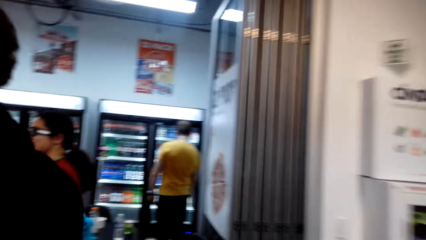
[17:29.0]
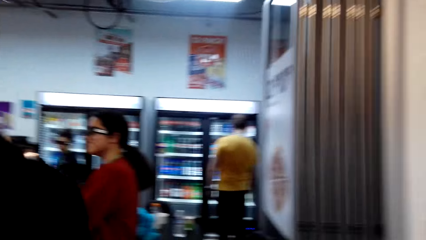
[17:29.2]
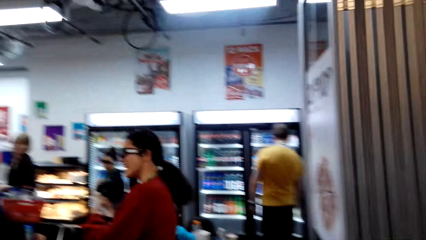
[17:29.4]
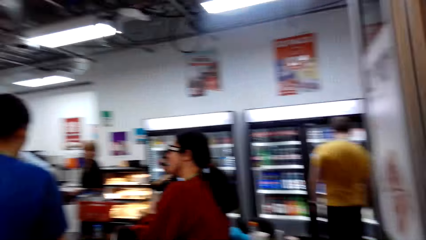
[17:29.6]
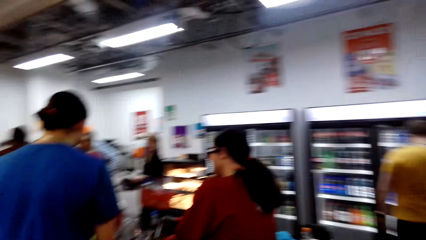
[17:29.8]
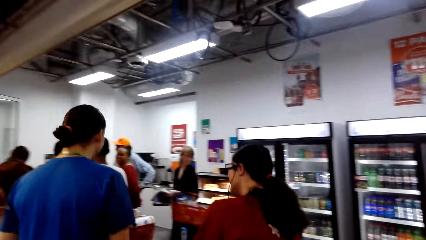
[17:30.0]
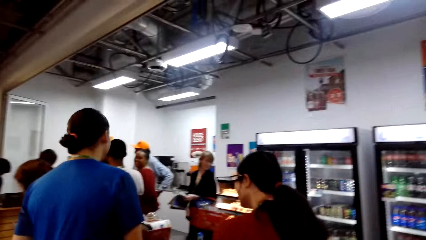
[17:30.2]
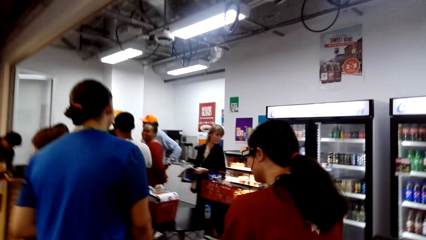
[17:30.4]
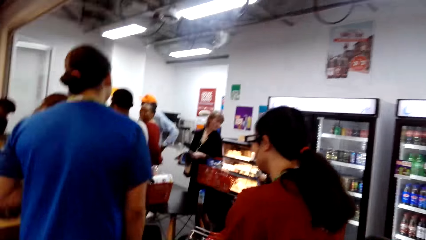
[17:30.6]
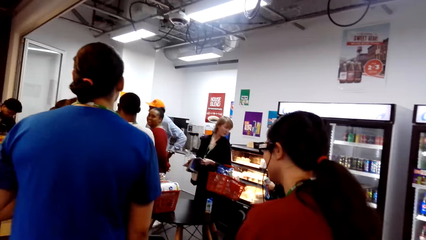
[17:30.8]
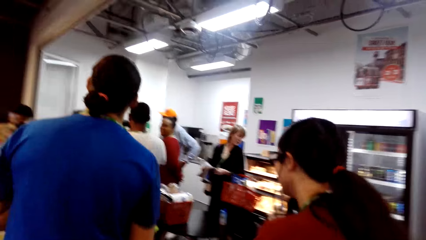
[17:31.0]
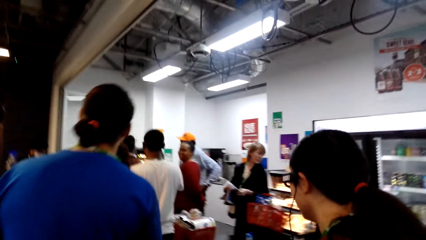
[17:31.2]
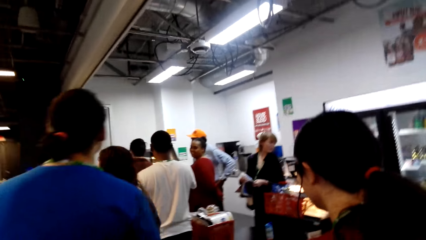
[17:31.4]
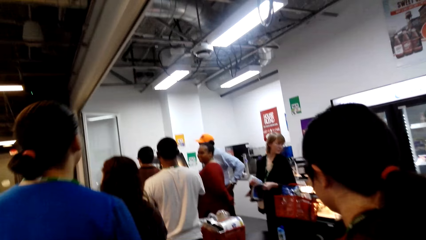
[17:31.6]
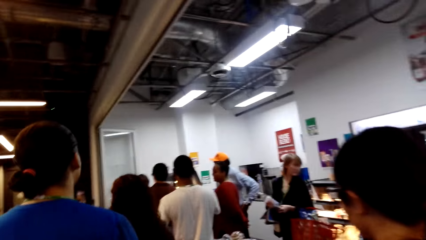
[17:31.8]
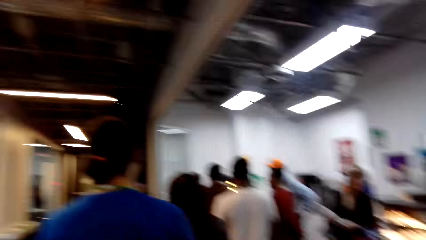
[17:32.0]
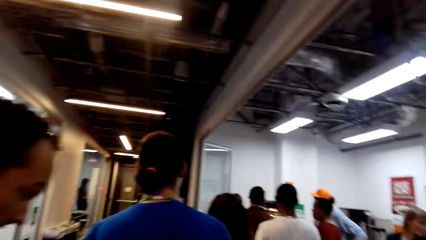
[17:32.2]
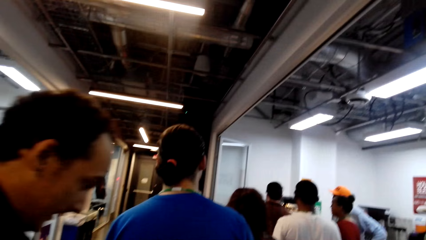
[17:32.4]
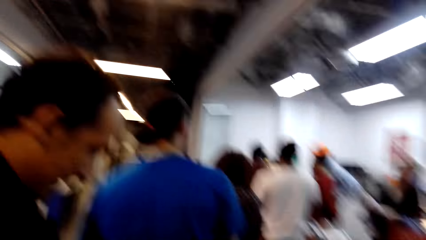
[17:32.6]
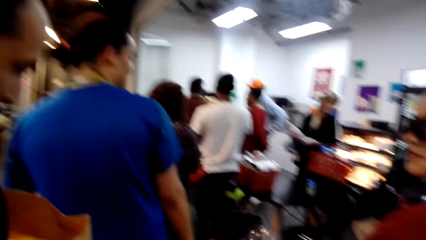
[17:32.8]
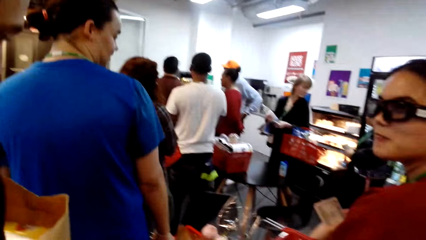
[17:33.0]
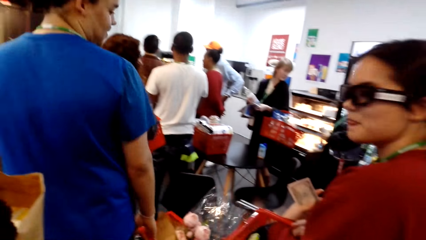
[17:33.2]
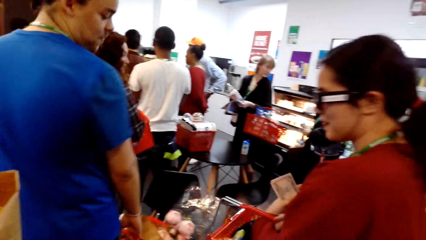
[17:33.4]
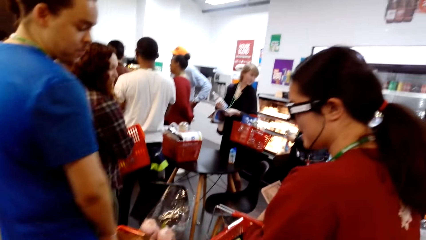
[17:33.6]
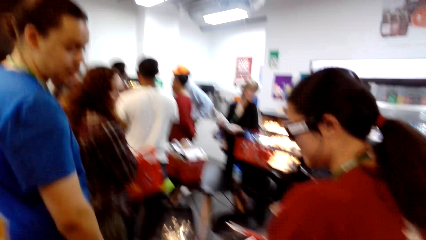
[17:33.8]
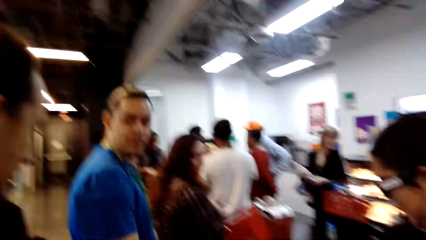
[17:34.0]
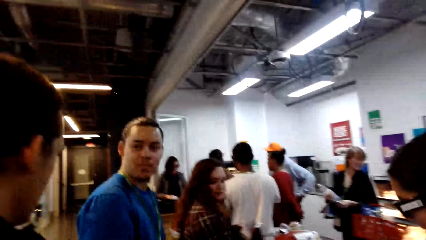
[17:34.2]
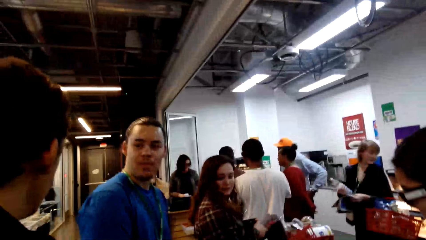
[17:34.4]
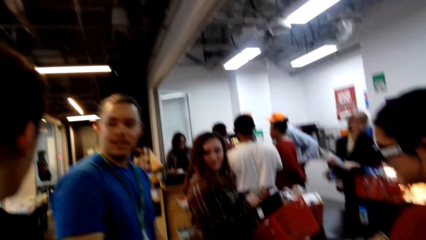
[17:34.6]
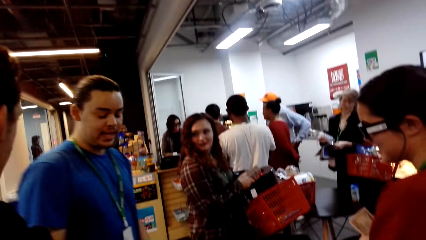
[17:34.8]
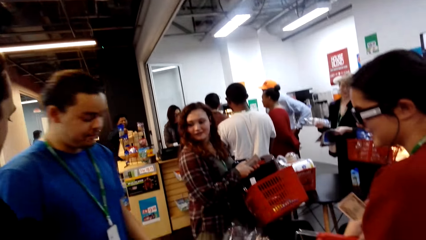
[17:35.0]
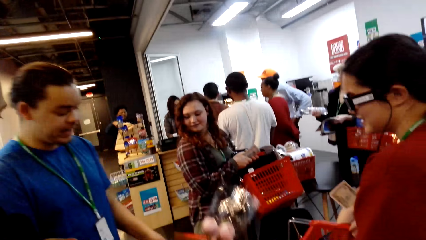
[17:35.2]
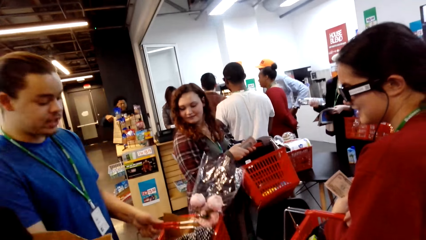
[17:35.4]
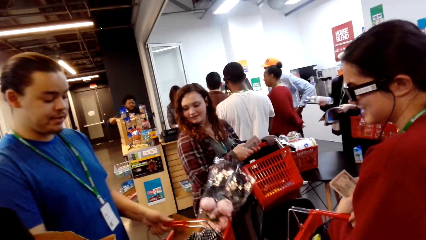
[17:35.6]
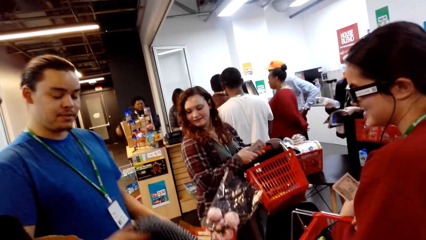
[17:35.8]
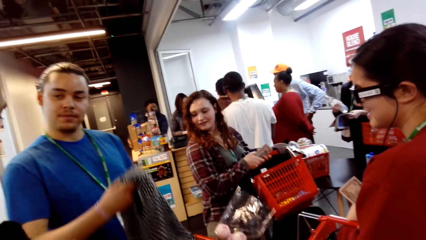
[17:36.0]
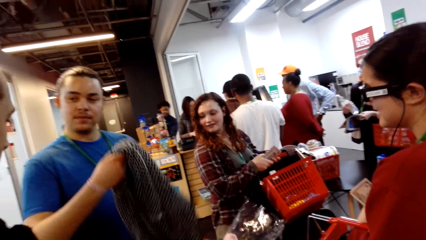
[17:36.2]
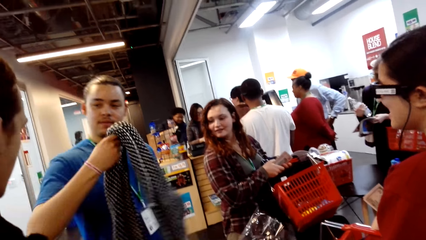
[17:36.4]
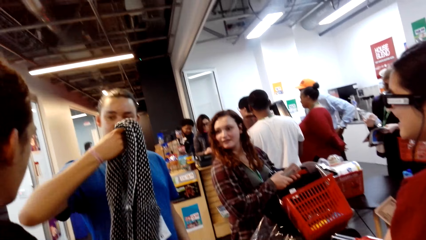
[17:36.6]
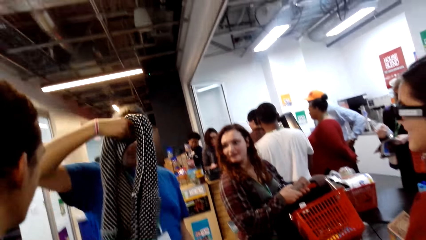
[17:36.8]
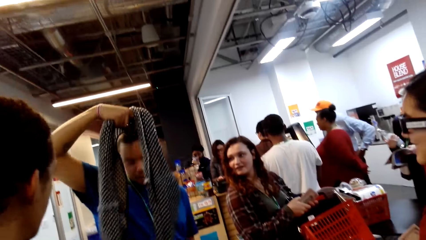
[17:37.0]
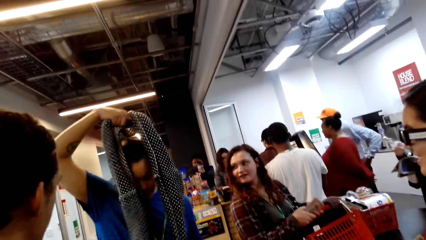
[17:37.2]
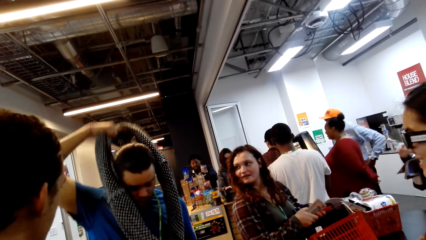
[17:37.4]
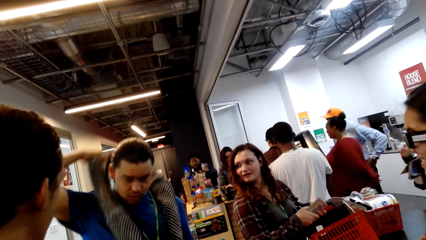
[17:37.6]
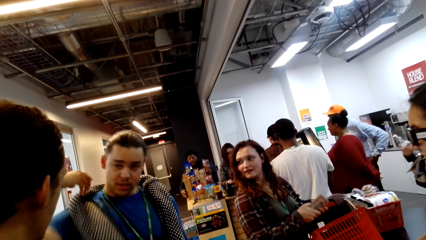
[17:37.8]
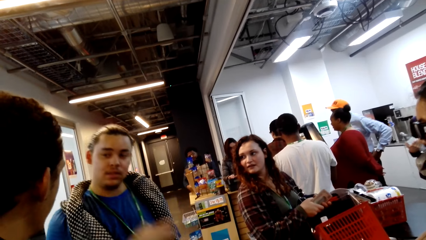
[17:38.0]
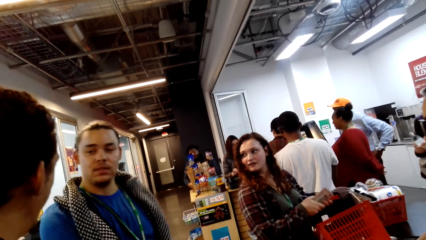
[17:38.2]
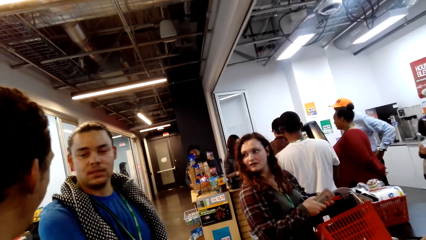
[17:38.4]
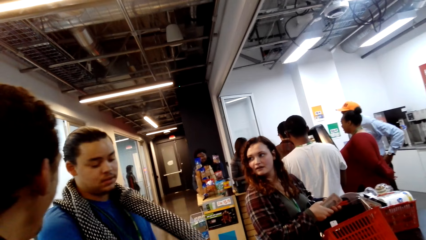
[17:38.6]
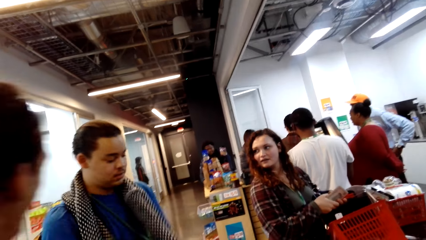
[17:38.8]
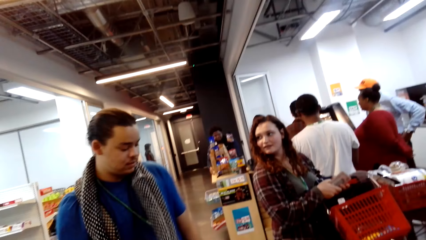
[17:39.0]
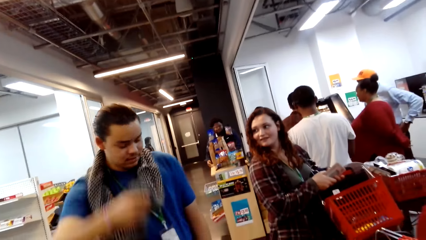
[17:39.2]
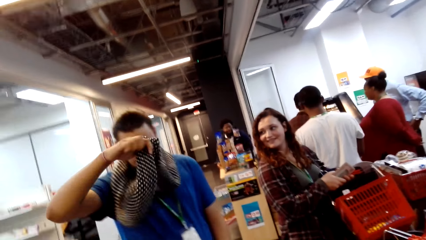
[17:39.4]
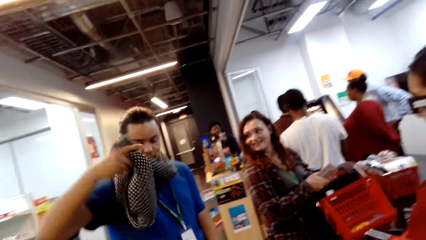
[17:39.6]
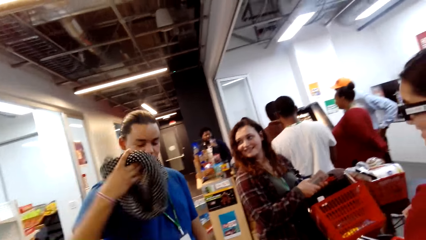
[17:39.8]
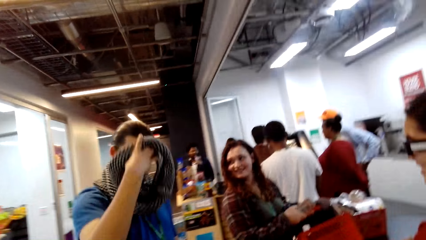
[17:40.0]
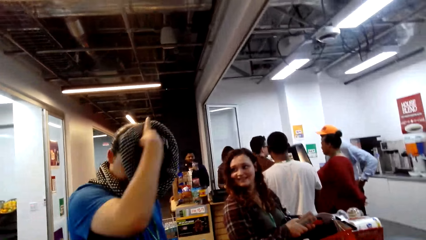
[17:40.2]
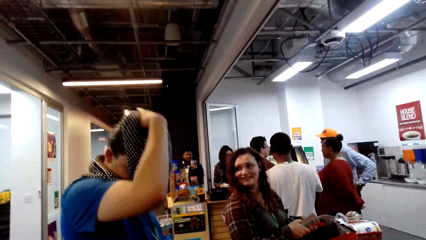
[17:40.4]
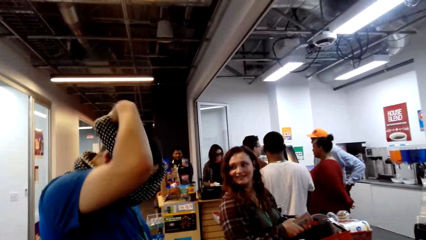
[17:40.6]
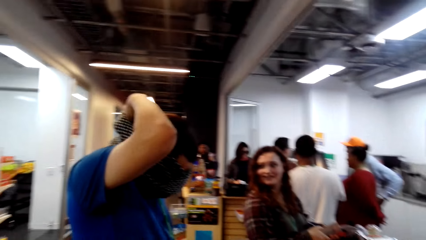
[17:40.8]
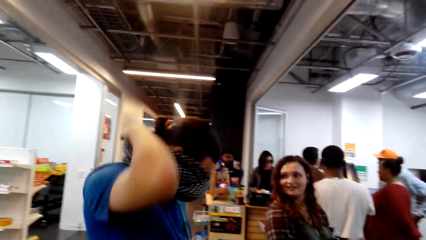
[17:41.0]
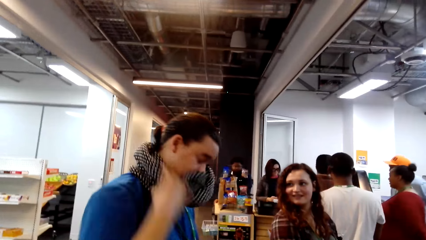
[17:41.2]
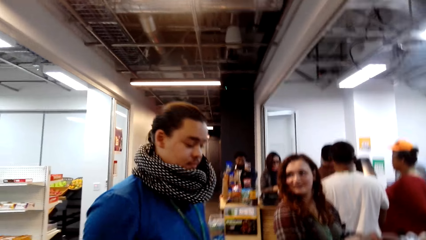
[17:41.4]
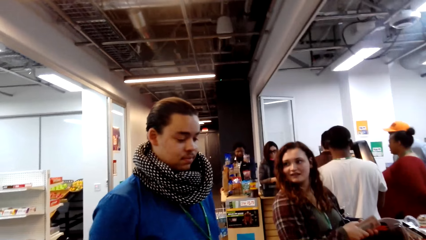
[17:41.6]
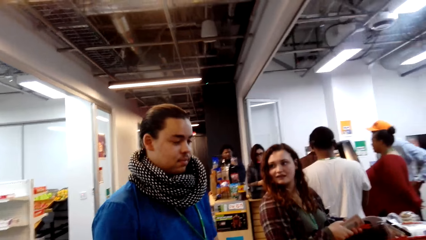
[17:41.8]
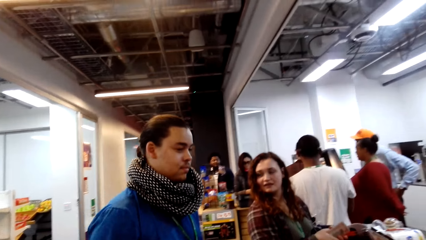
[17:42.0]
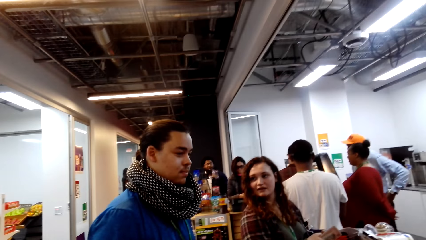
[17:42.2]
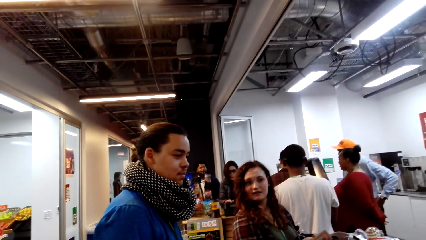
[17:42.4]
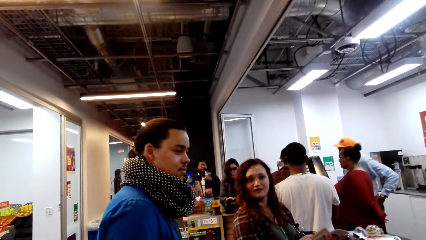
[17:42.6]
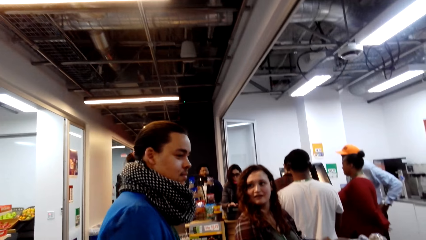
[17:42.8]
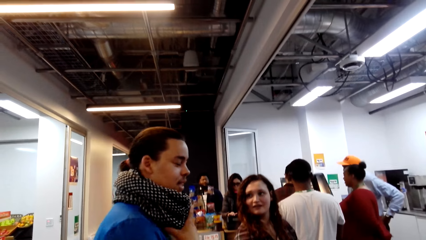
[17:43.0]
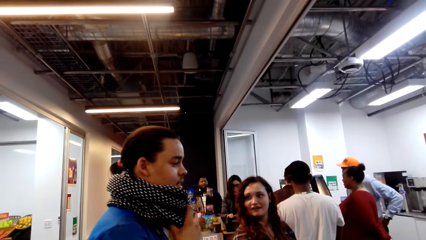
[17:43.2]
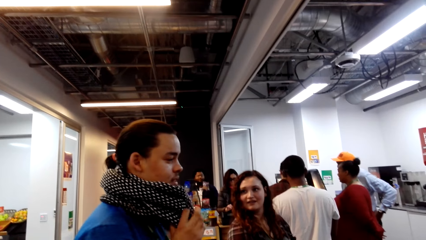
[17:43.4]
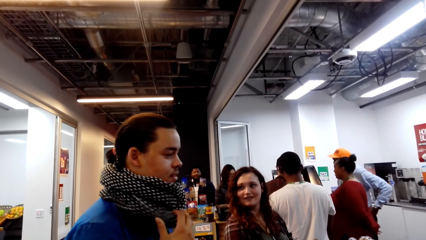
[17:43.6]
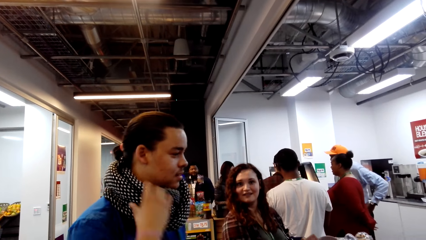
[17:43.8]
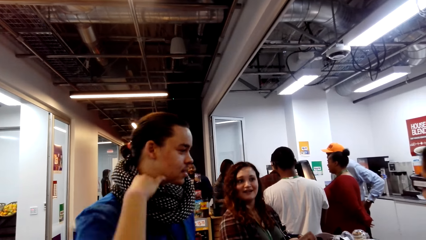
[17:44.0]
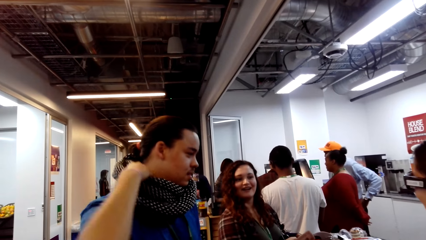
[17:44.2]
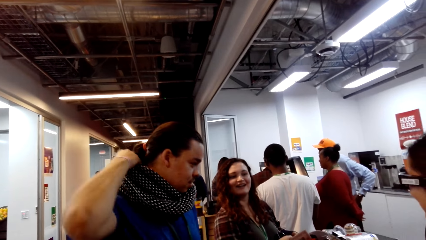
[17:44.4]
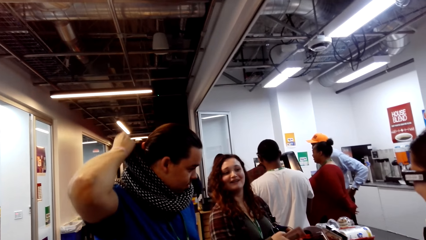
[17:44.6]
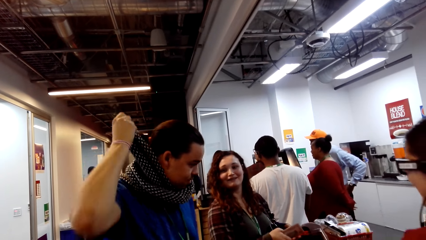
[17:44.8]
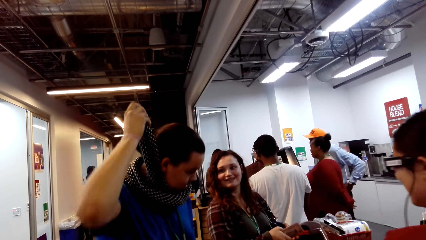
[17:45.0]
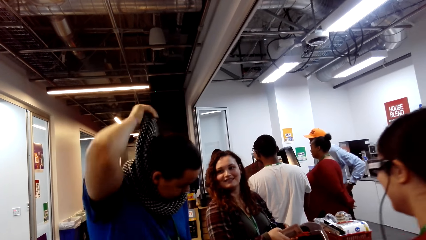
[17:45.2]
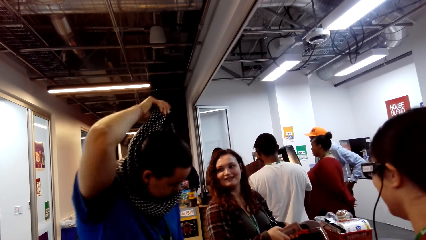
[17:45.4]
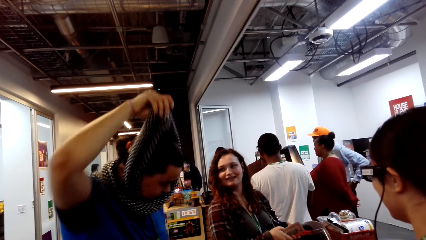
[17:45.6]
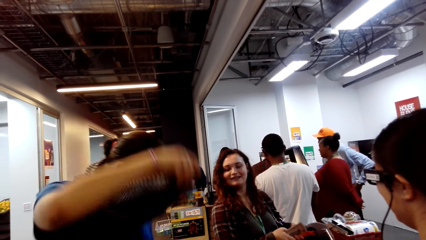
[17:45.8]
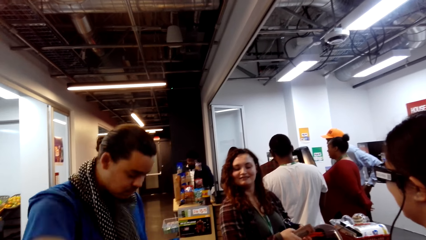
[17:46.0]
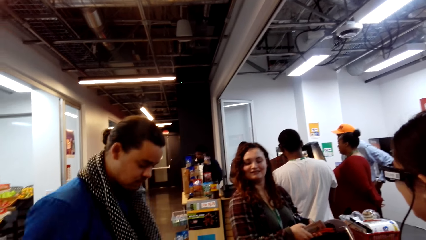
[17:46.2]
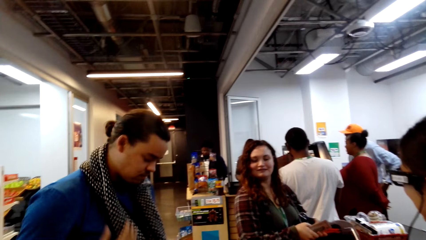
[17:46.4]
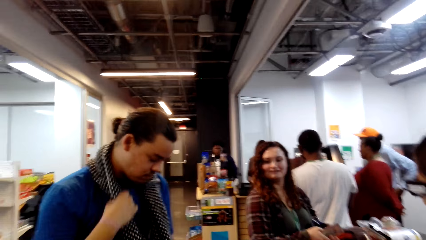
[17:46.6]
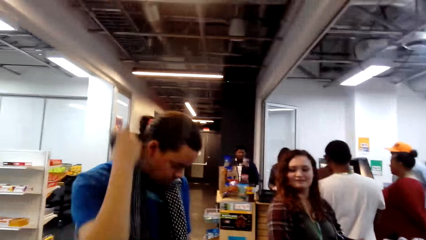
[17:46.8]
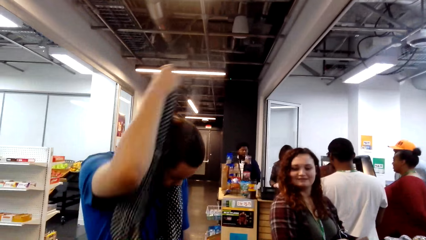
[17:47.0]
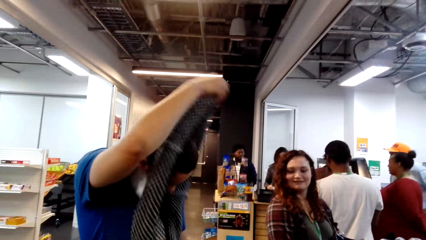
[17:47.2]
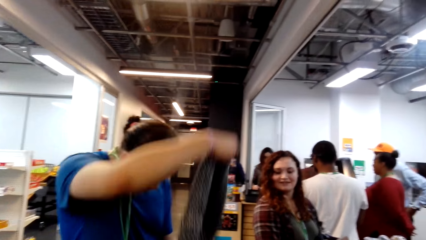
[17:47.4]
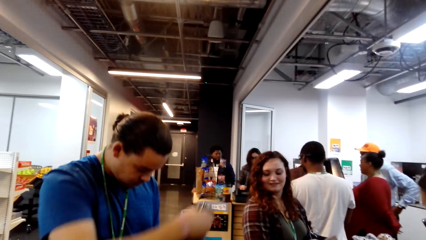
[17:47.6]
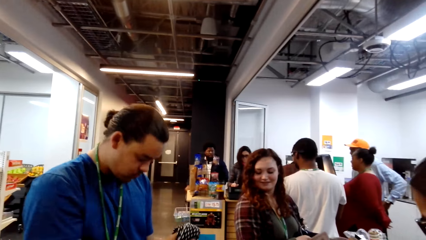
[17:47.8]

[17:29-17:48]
A person talks to another person. The camera wearer stands in line next to the first person. The first person stands in line behind the other person. The other person turns around. The other person talks to the first person in line. The other person takes out a scarf from his shopping basket, and wears the scarf around his neck. The other person removes the scarf from his neck.
